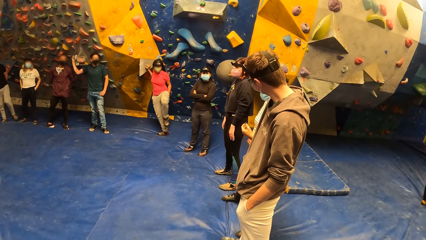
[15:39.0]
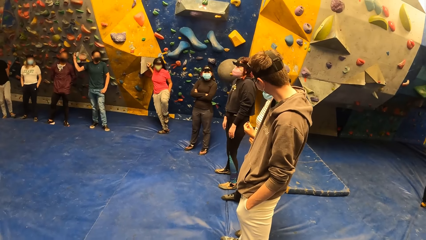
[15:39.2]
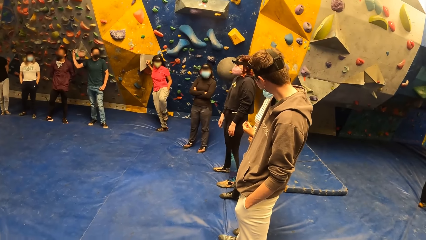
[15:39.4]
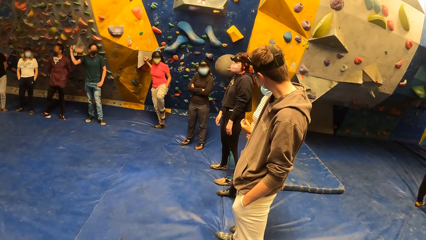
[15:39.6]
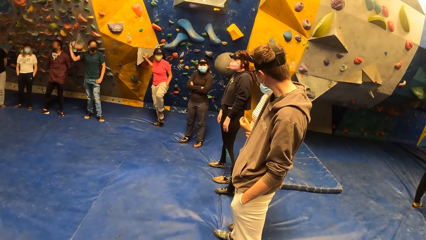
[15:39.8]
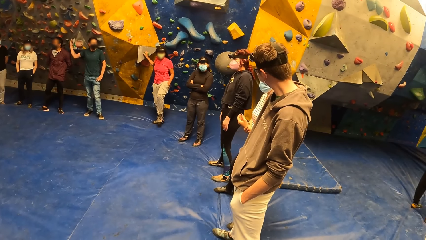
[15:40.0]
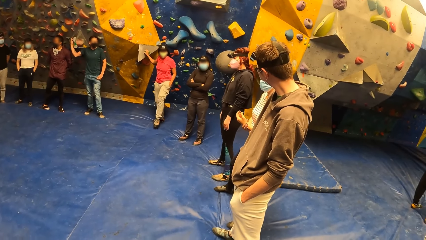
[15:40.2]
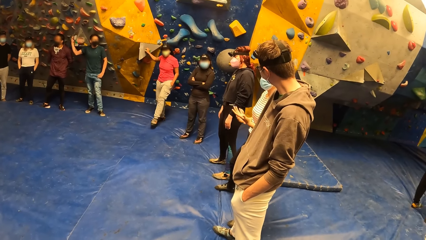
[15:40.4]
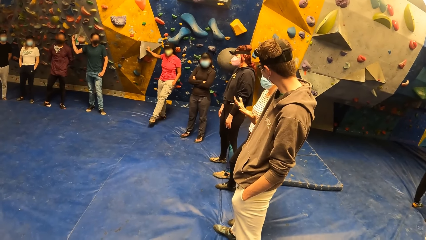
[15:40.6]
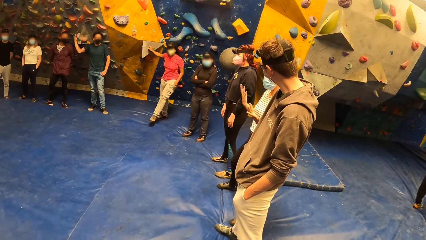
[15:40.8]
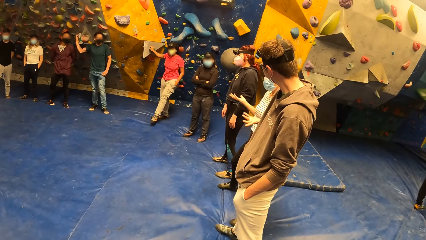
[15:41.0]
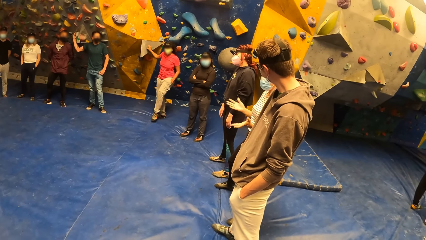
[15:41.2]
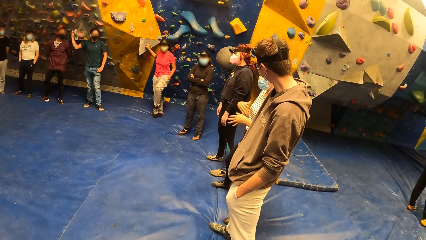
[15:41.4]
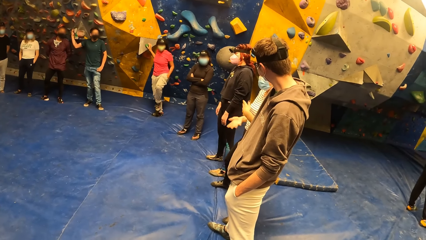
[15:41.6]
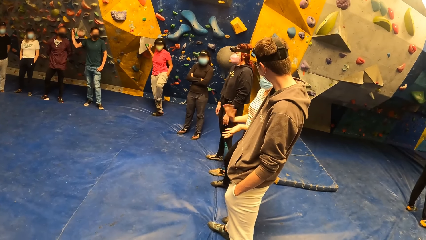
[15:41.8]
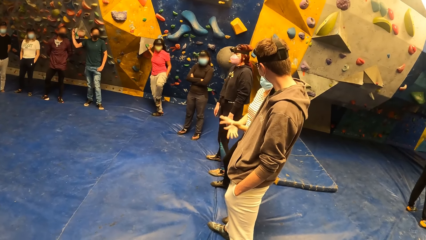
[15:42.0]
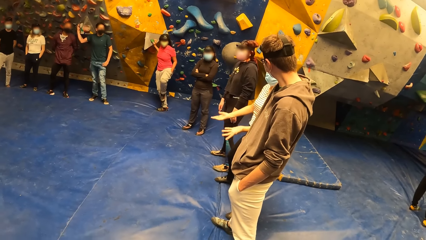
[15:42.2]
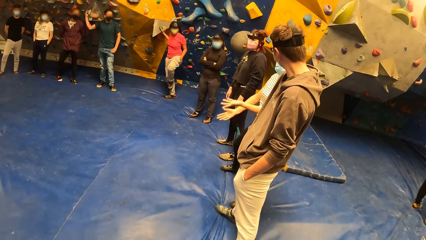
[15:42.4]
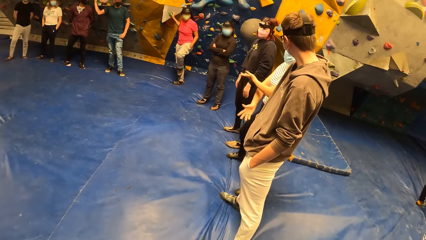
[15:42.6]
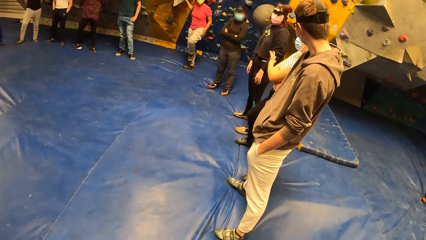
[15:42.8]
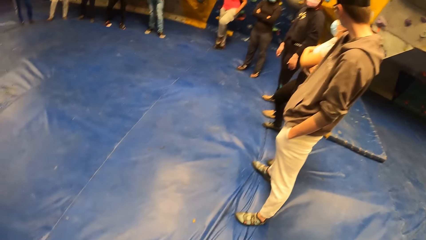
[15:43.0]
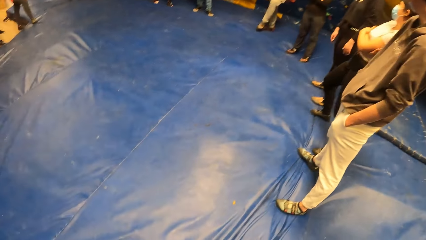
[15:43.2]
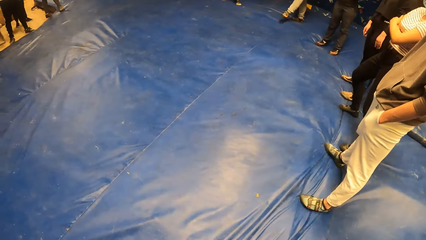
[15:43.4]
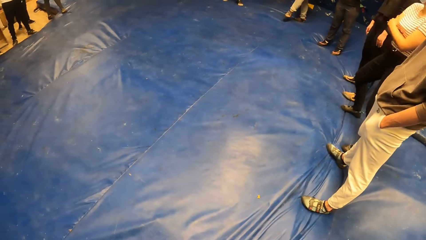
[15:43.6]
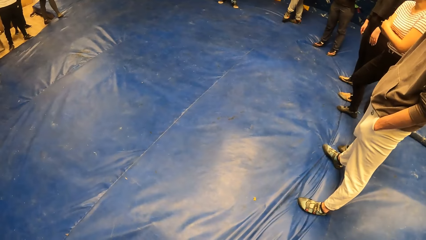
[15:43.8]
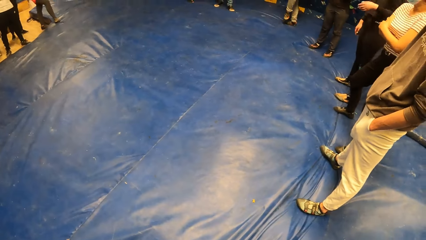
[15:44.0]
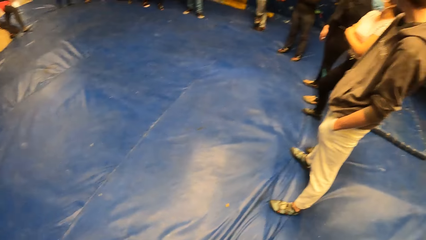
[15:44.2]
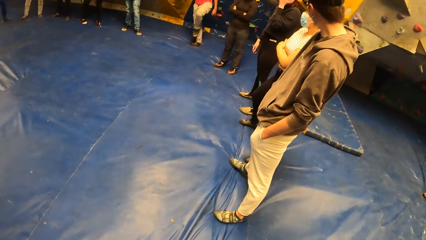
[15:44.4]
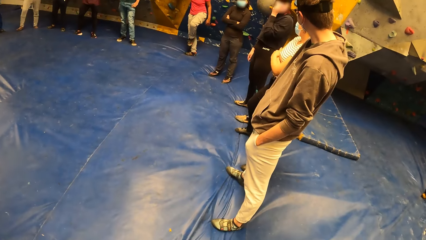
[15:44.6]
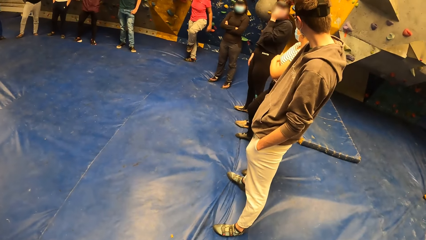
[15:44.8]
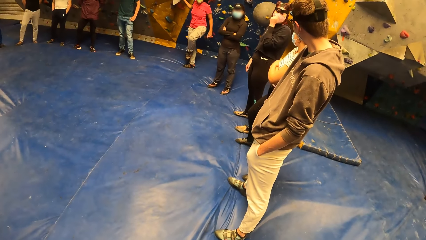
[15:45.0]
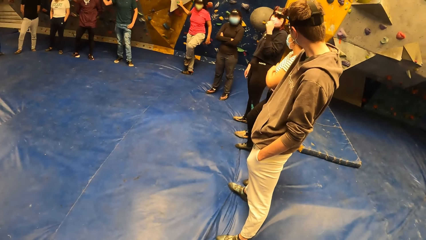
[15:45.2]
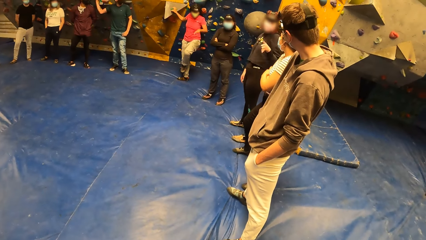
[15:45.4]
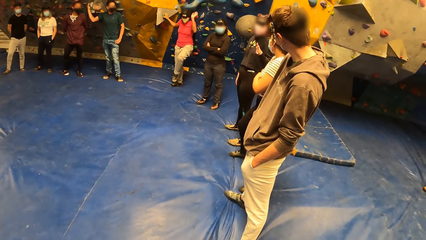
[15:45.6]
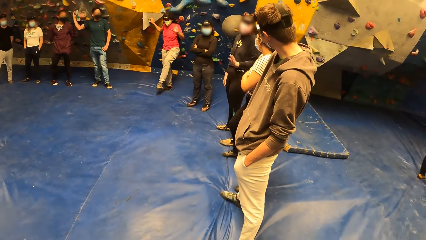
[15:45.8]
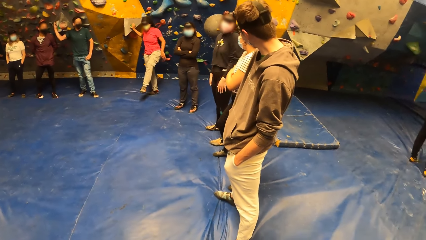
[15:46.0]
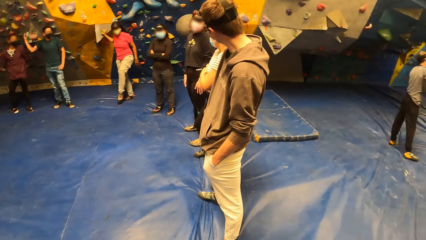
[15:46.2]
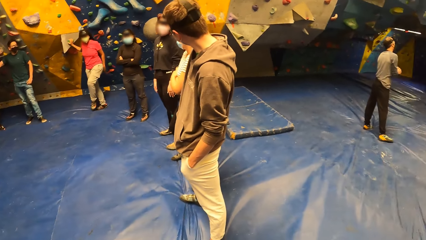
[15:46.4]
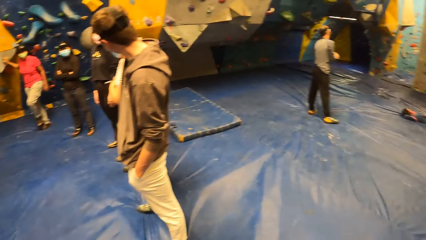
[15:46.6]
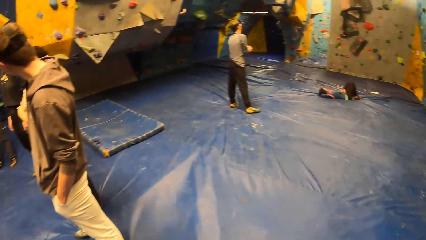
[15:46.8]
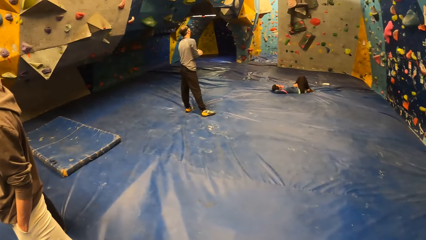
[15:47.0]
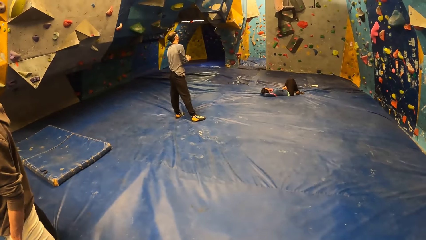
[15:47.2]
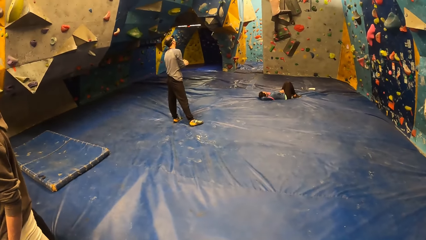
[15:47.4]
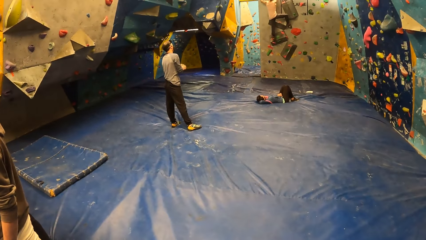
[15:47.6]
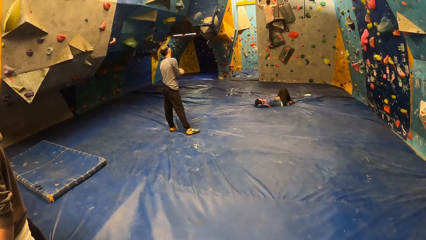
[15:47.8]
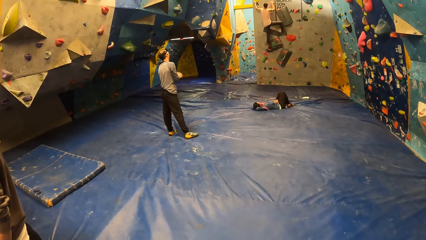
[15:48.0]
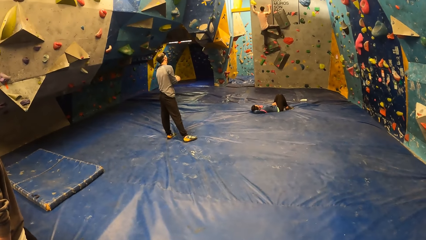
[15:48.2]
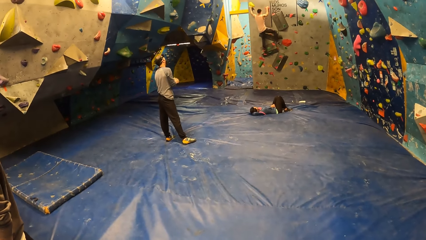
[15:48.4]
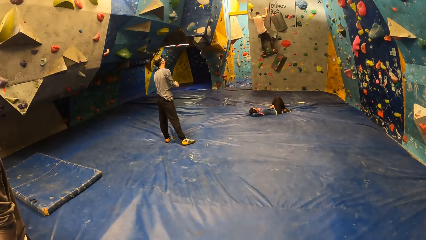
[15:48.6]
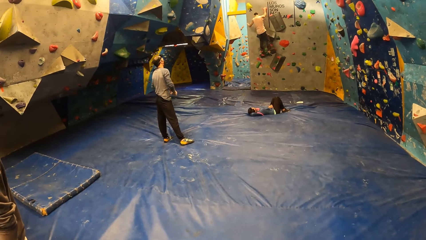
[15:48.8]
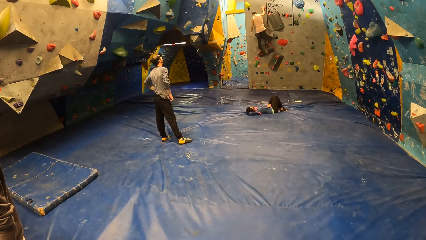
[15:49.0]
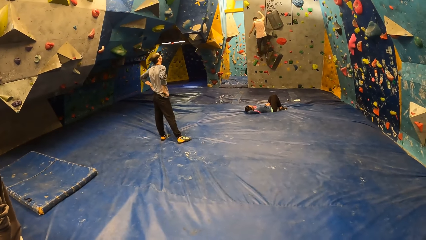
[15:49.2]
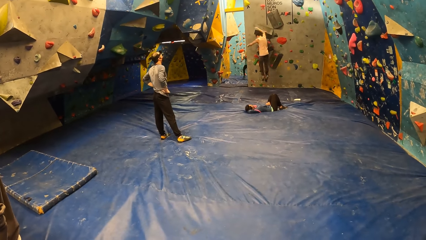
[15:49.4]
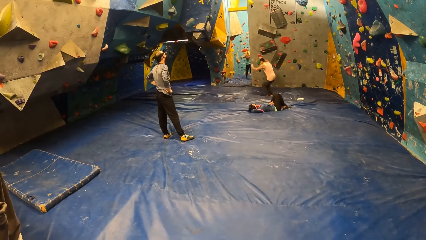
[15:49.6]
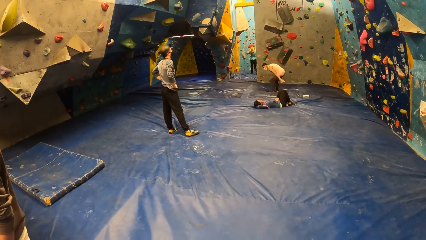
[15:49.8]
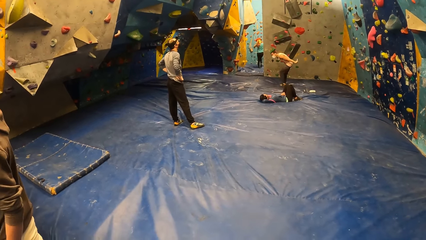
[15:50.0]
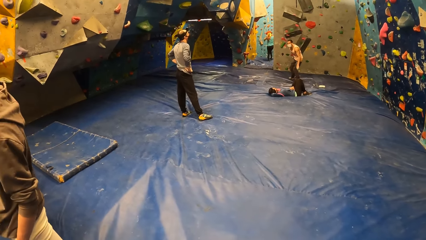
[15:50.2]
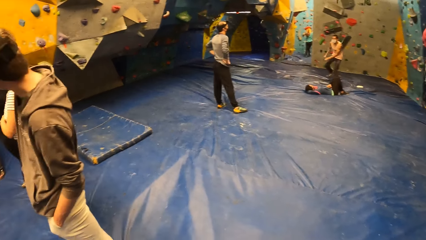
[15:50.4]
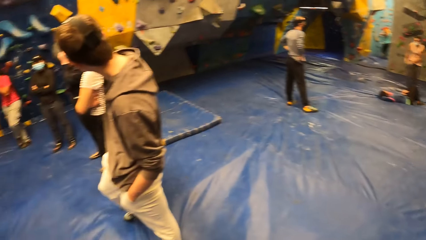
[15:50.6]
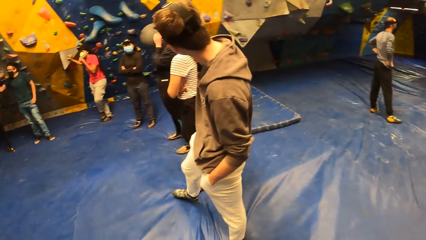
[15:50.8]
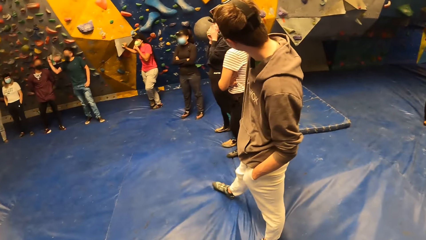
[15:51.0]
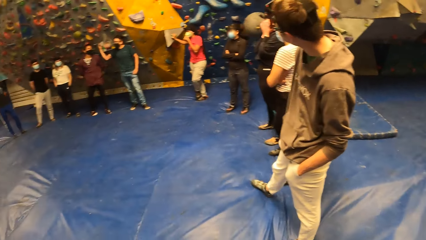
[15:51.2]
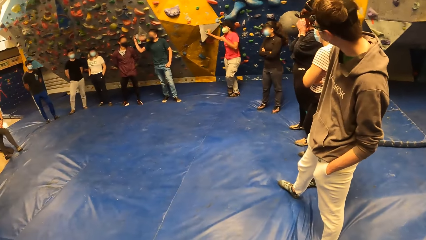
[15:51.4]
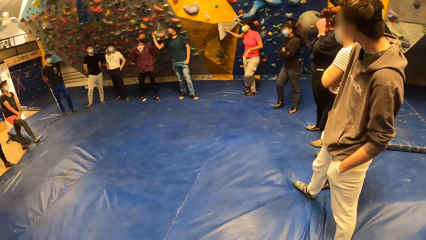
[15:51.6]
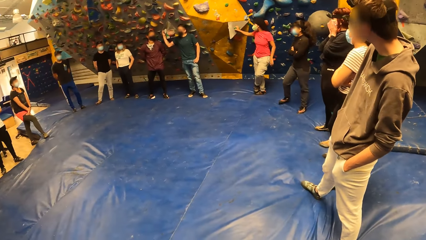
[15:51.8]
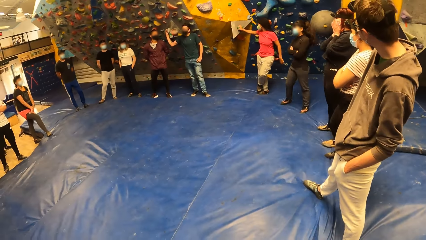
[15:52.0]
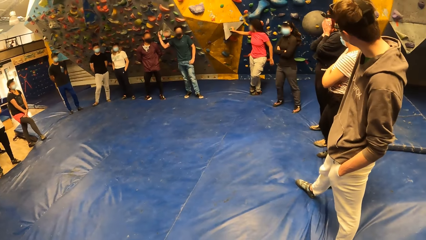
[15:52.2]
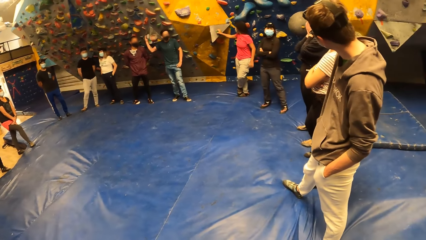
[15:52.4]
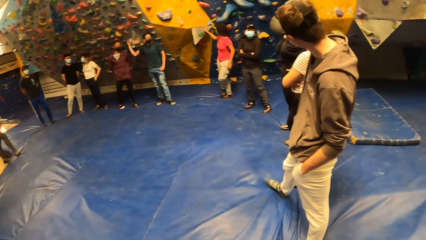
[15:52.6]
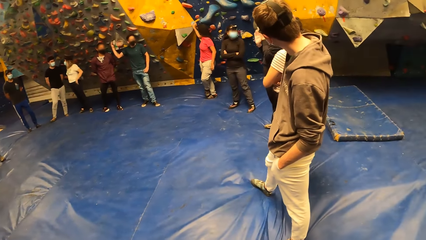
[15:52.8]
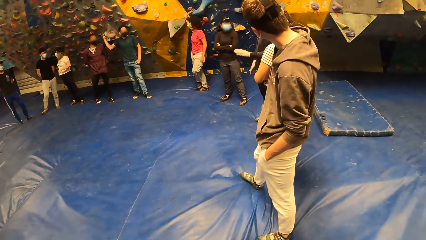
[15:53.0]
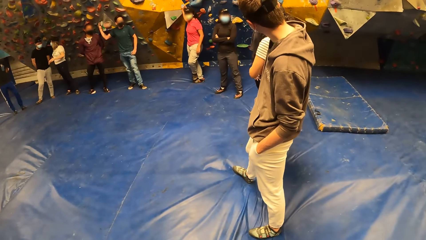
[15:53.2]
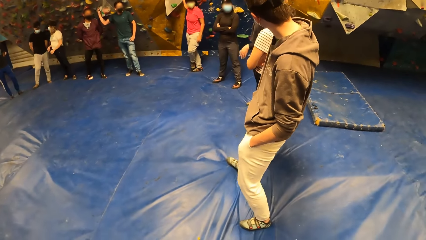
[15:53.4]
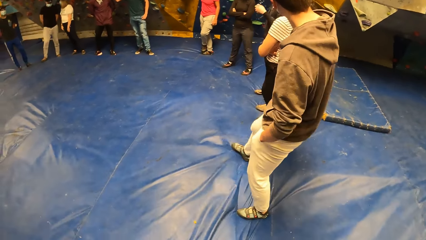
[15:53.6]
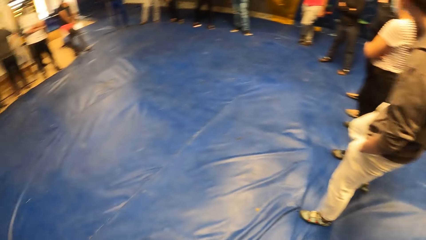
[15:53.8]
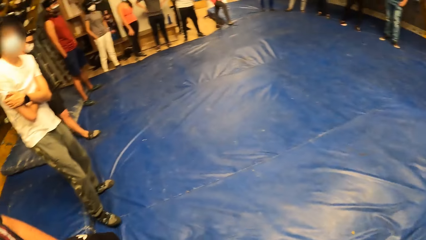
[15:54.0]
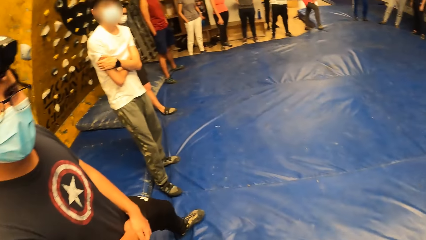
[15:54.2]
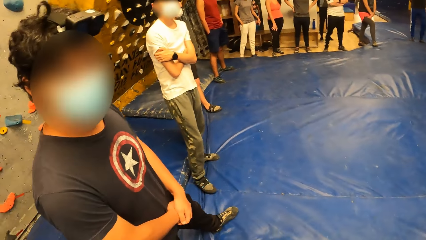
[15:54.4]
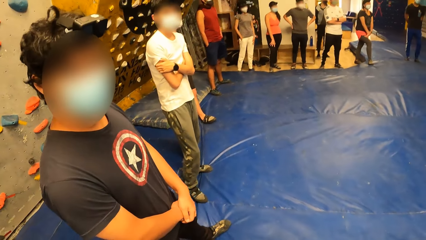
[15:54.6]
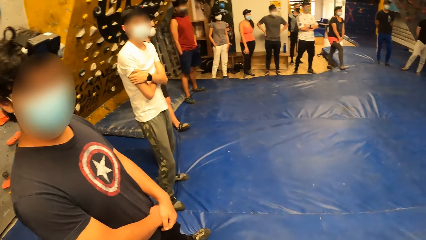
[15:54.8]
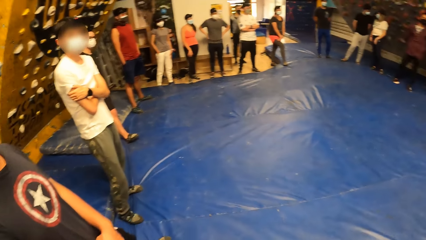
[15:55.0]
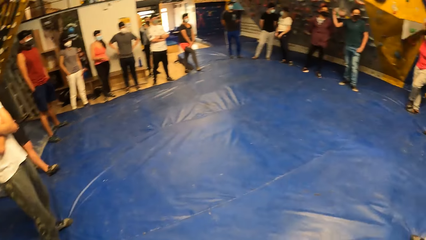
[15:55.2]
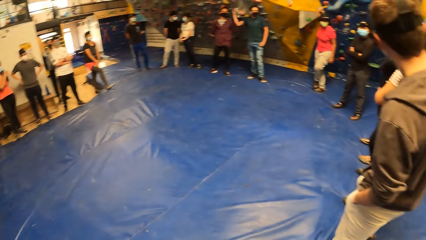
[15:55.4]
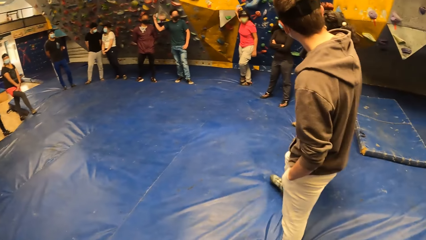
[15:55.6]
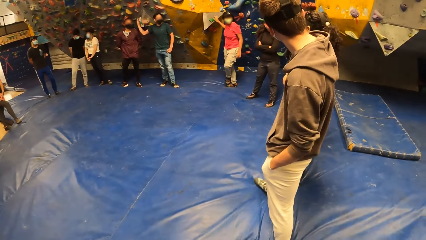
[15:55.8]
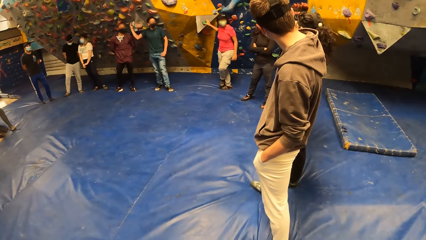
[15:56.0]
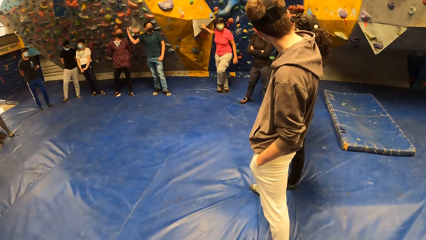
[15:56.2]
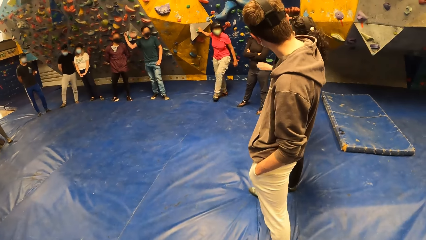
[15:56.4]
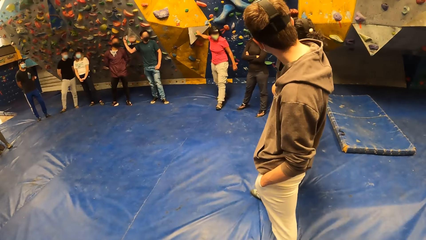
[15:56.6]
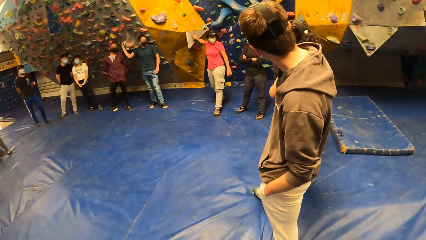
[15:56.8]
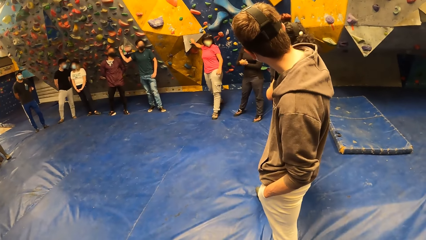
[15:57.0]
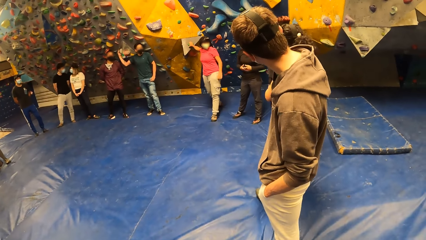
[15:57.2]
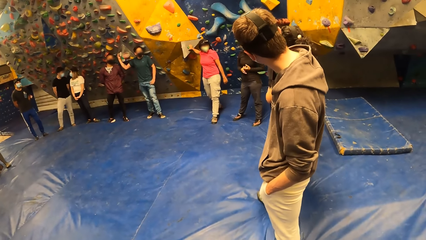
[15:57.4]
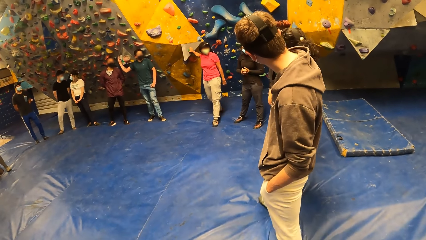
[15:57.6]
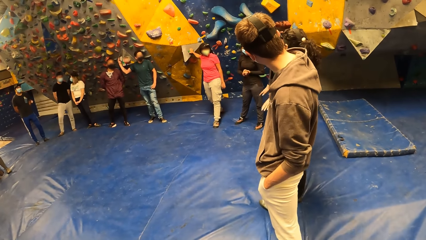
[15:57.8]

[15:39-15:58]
A man looks around. Another man walks on a bouldering wall. The other man jumps down from the bouldering wall. The first man moves the leg.
